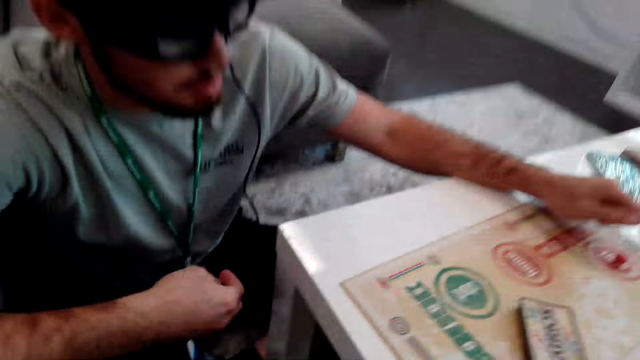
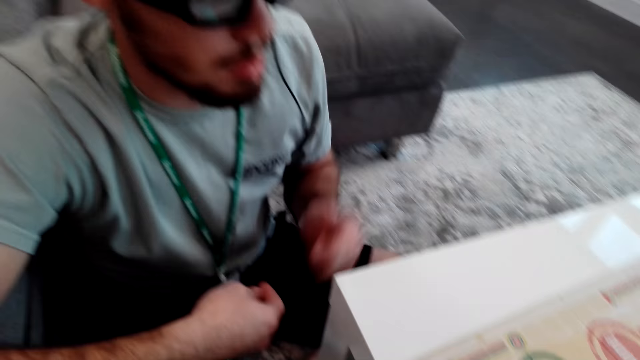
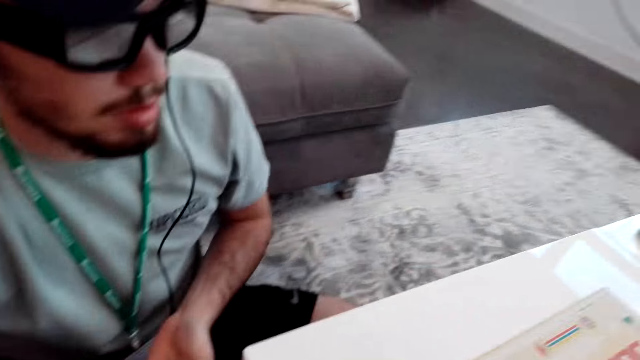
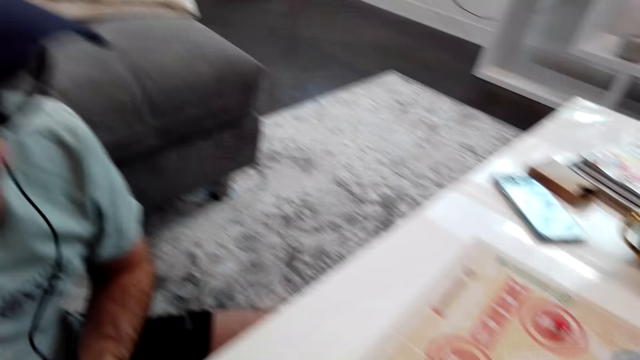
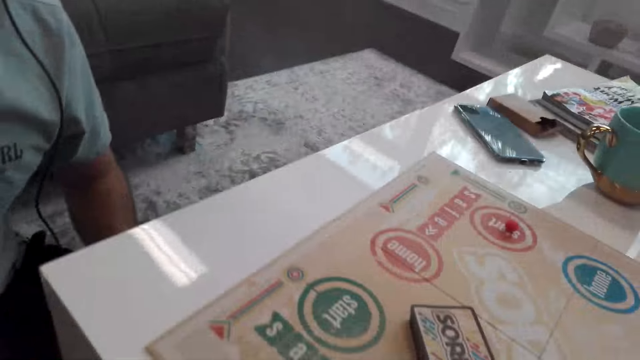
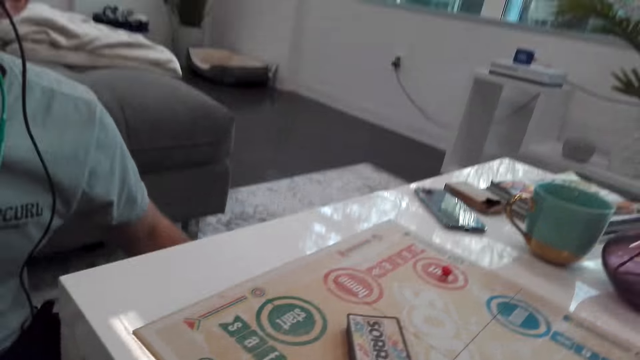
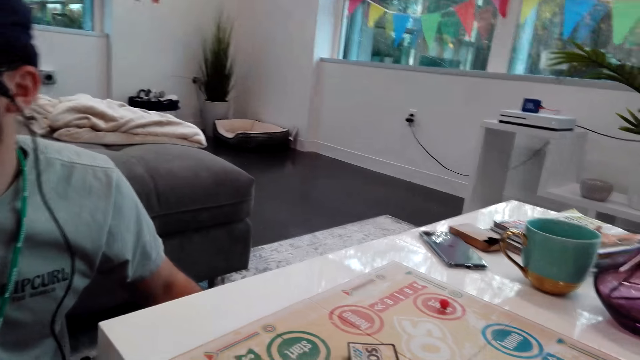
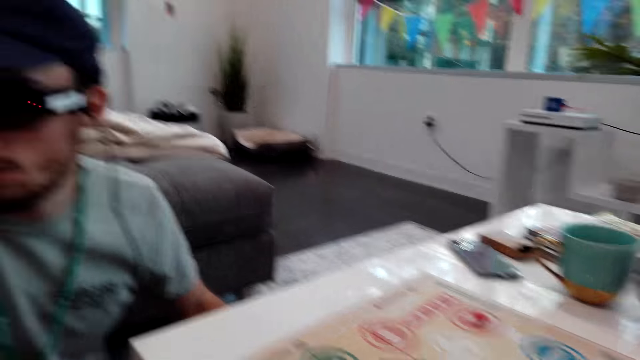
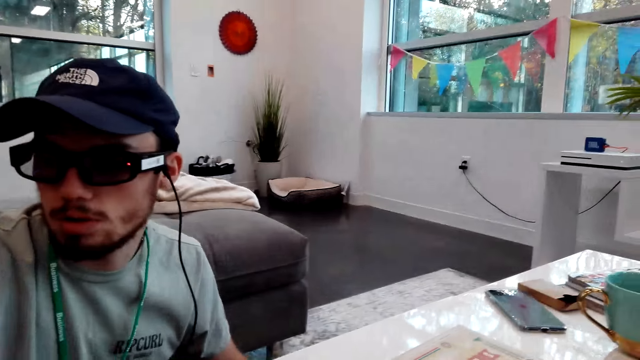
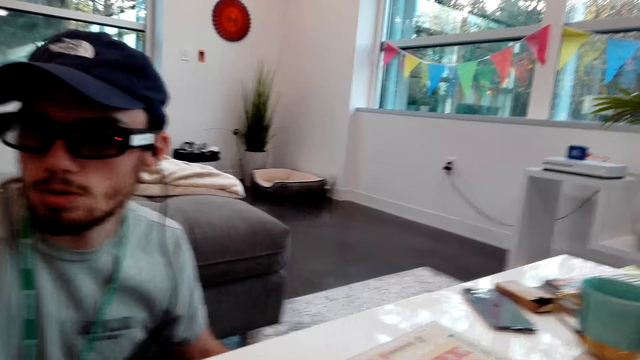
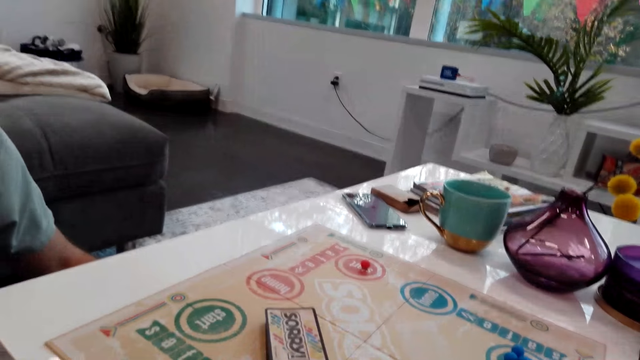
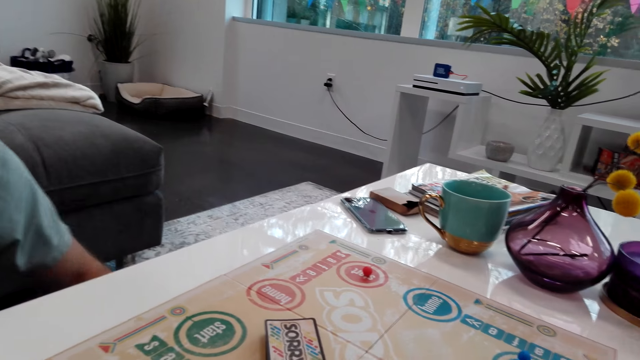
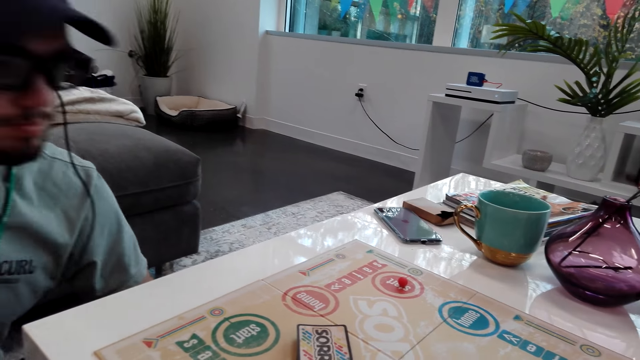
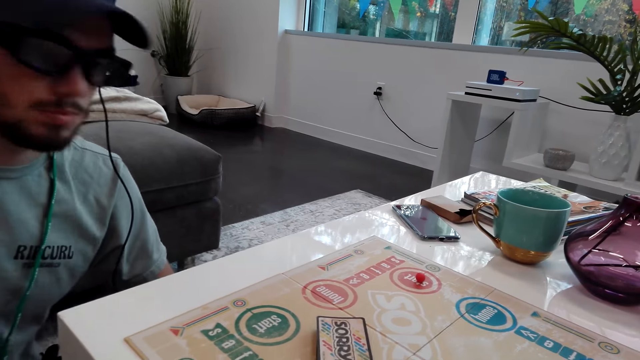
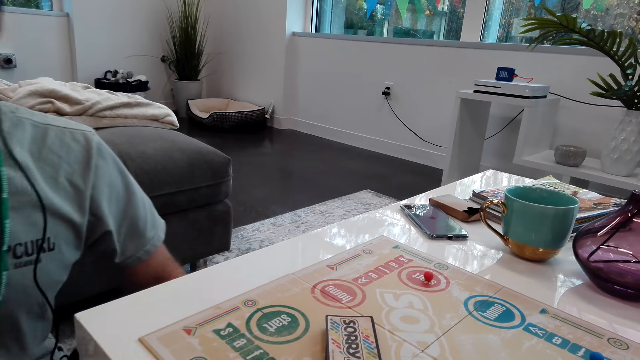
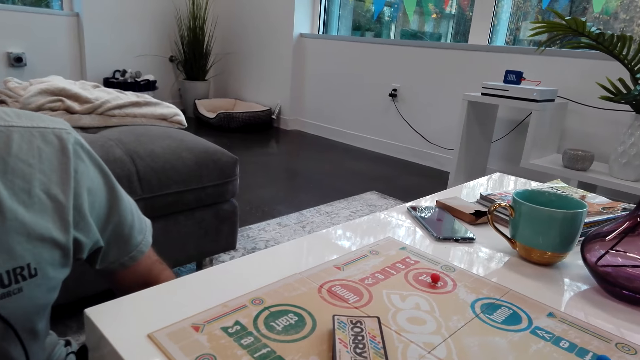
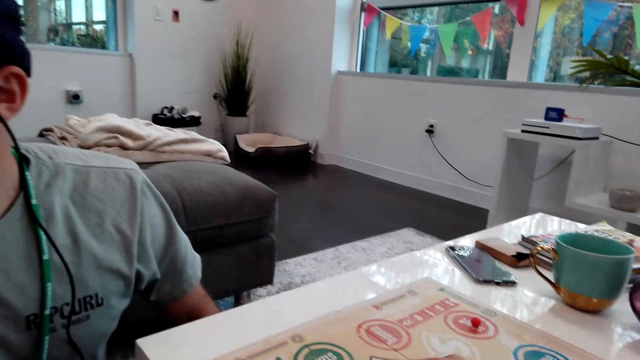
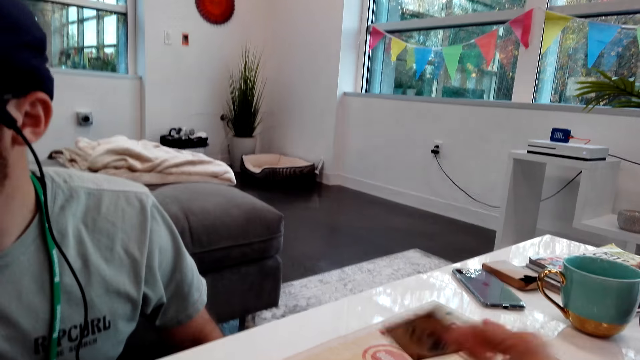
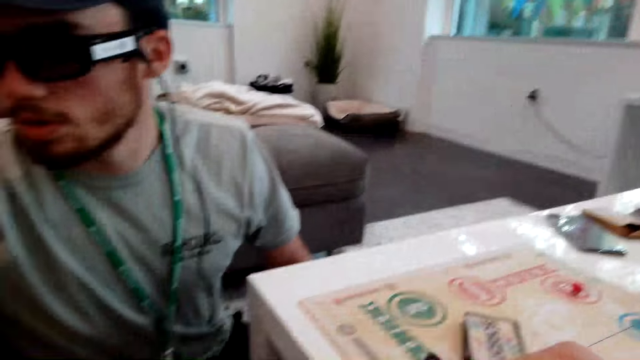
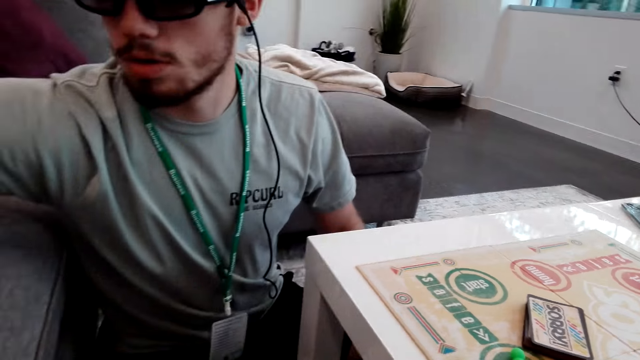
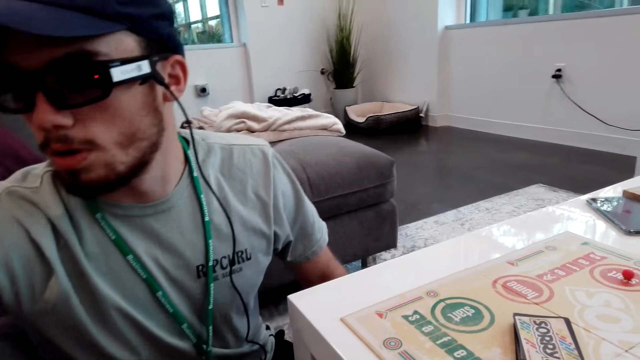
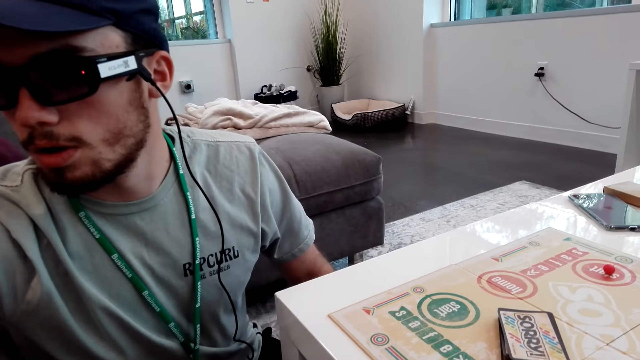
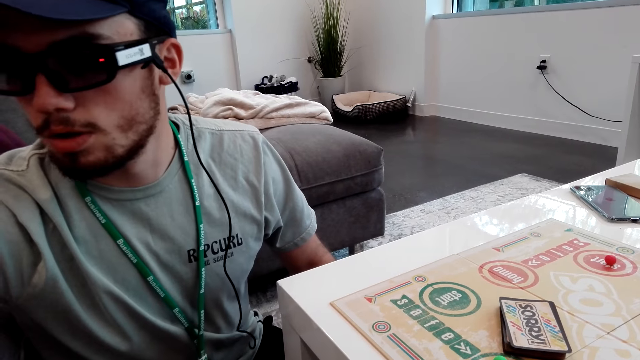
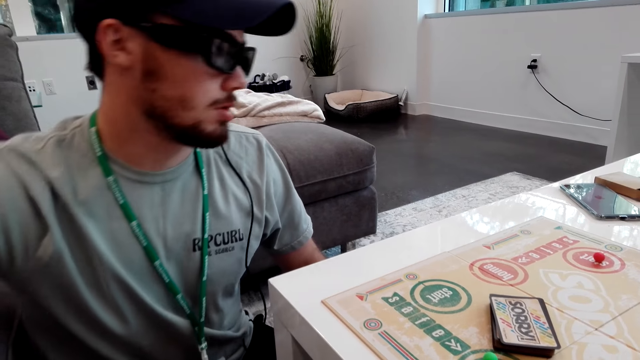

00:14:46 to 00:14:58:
The camera wearer turns around the room. They pick a card.

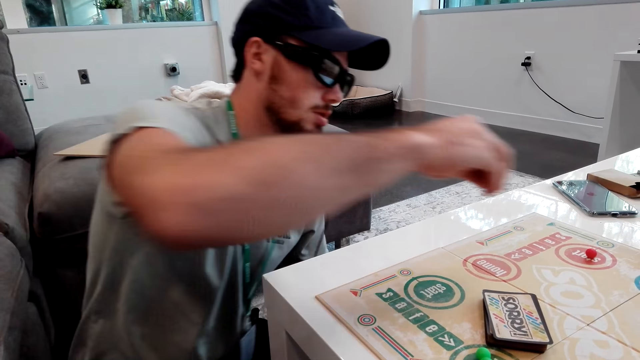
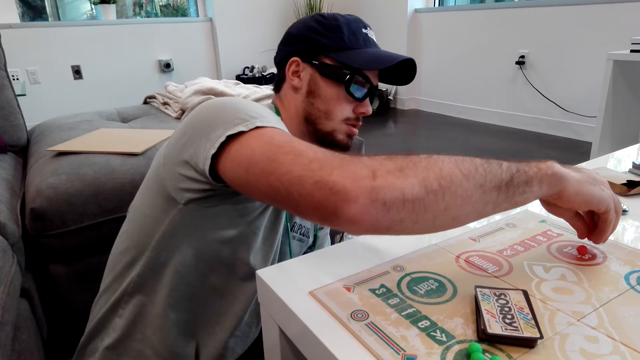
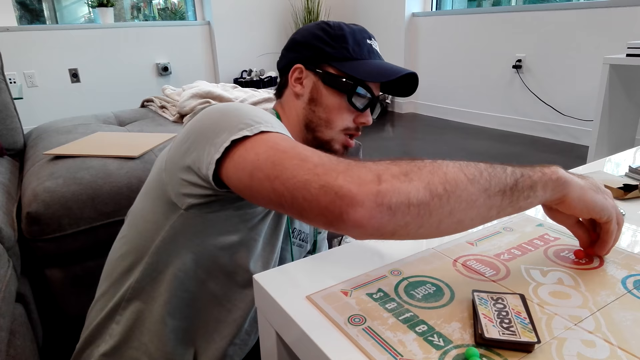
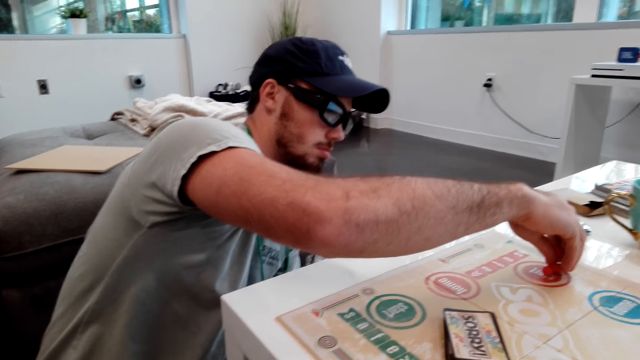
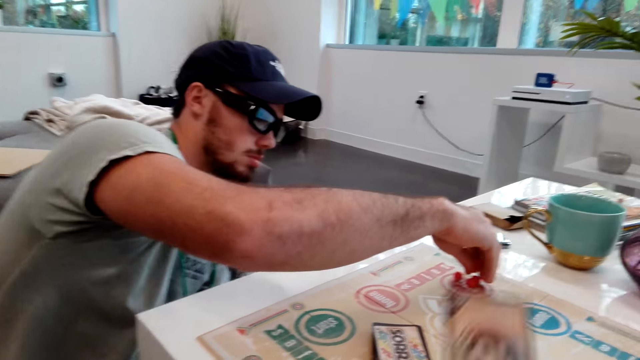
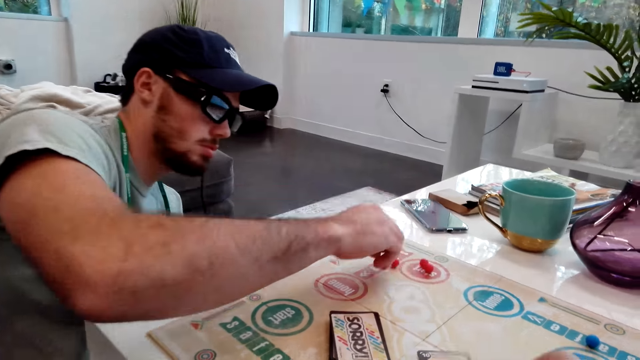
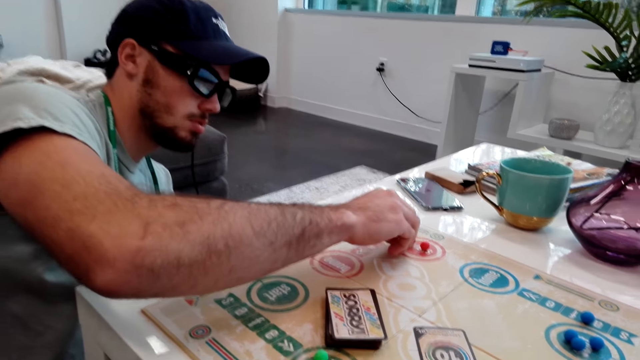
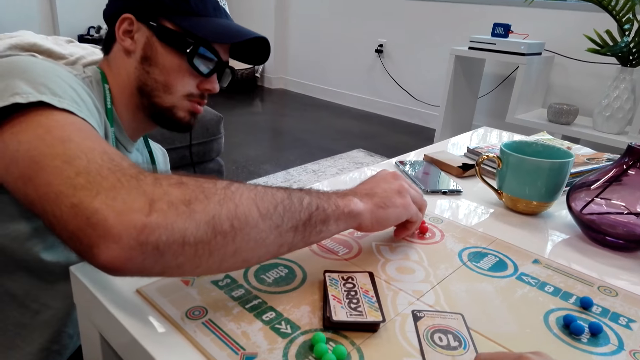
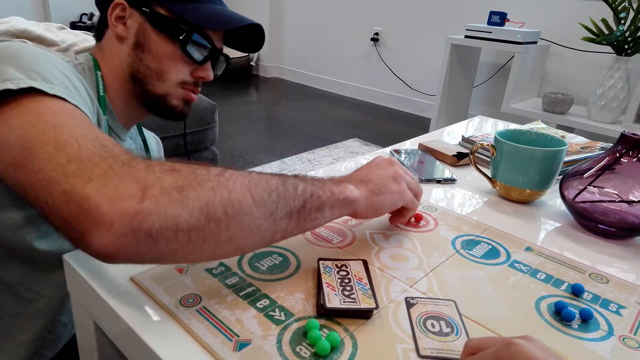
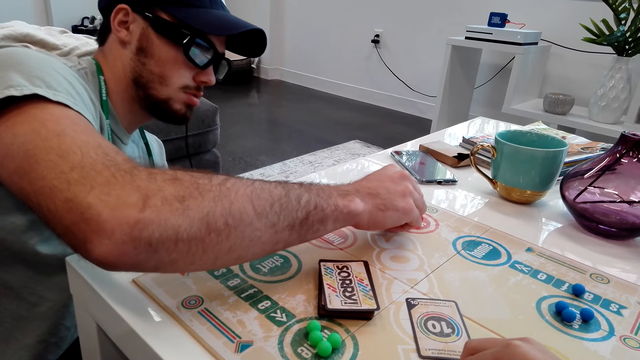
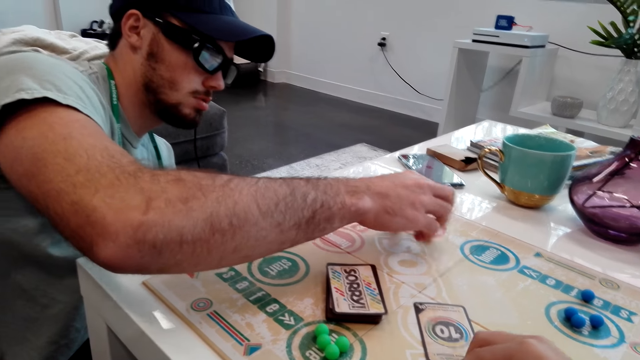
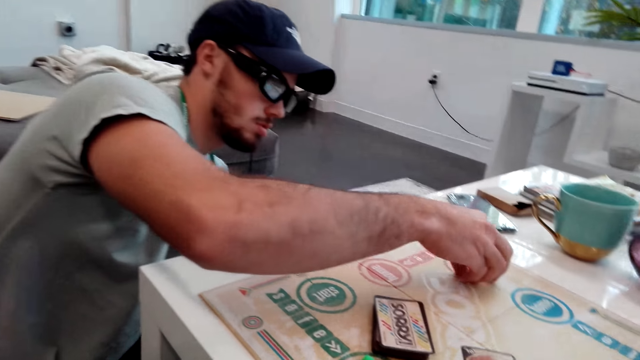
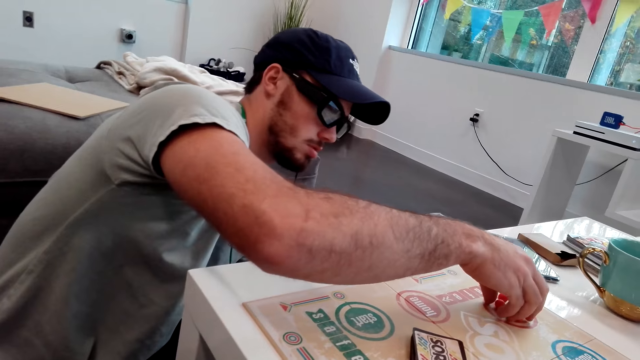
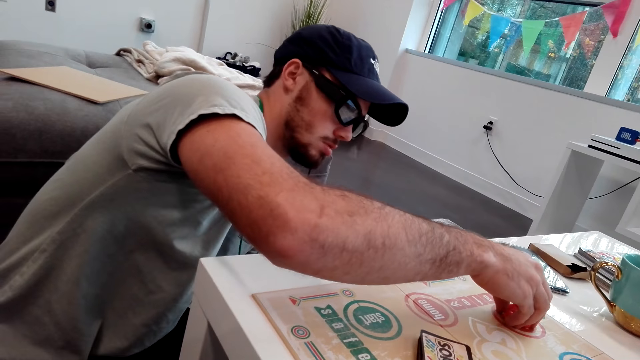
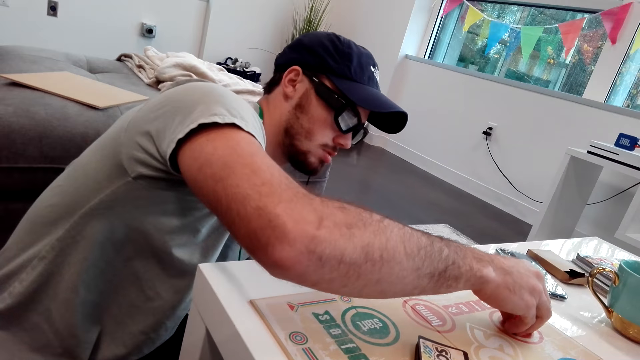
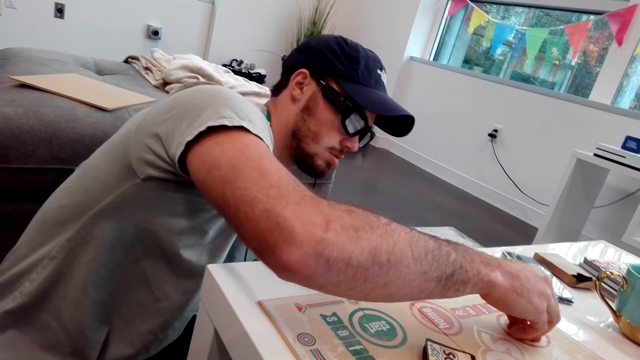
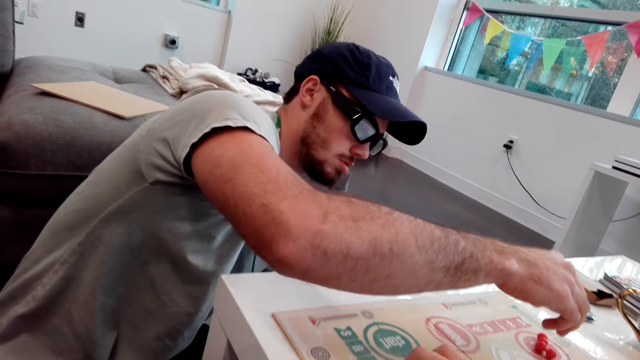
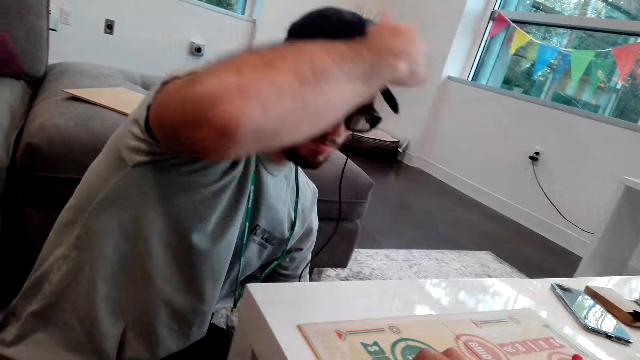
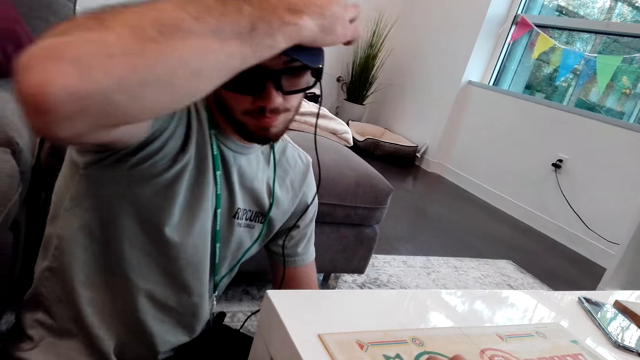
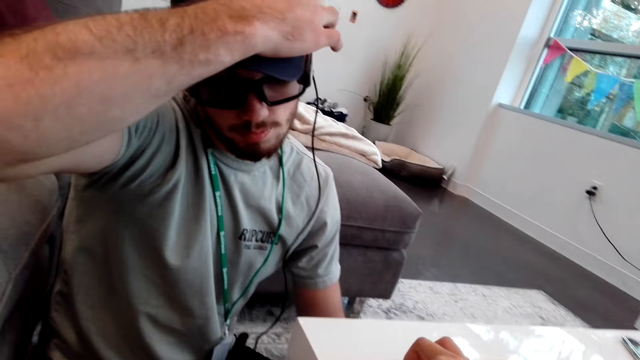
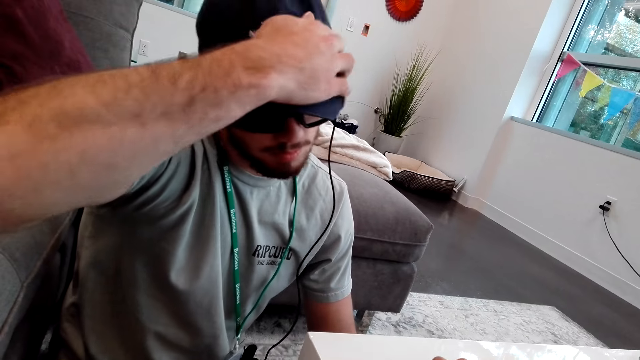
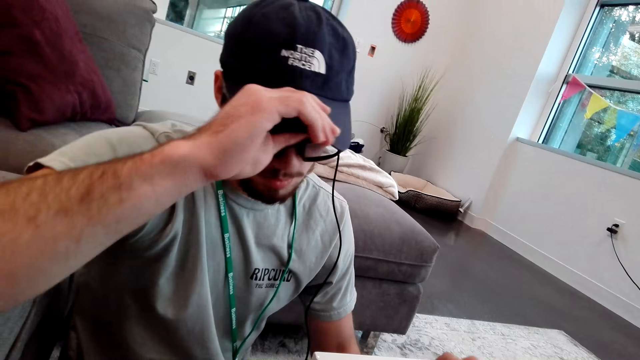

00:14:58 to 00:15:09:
A man puts the pawns on the board game. The camera wearer puts a card on the table. The man puts the pawns on the board game. The camera wearer moves a pawn.
